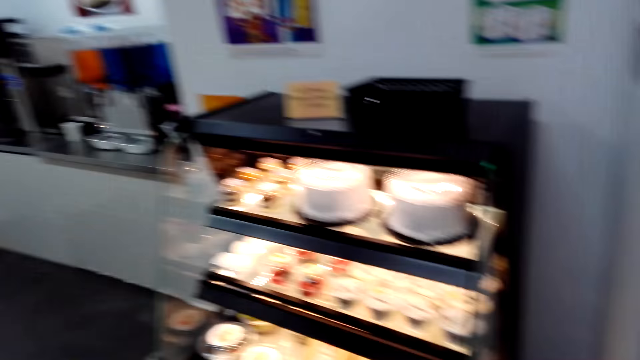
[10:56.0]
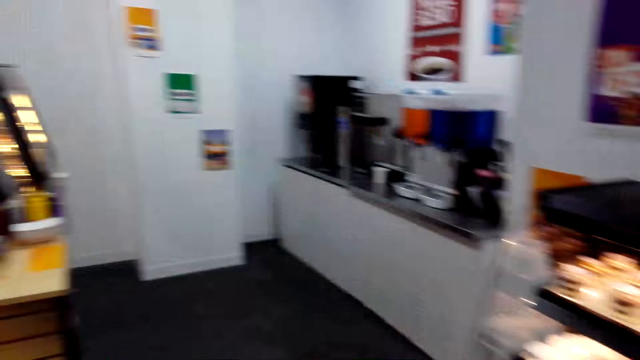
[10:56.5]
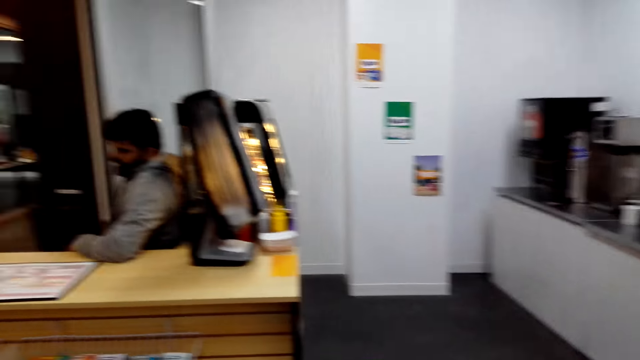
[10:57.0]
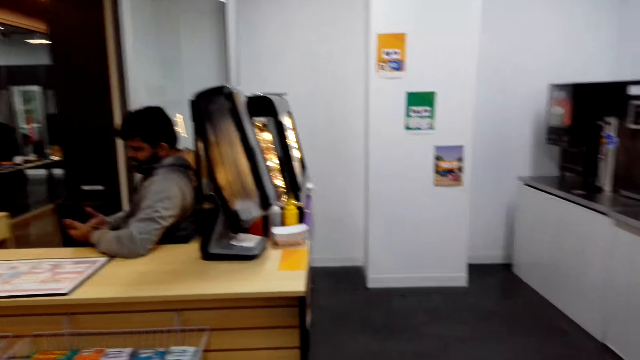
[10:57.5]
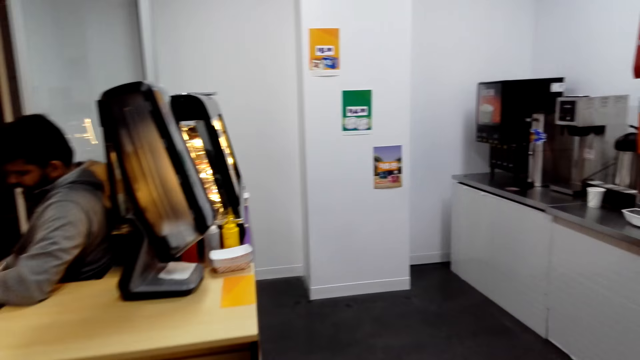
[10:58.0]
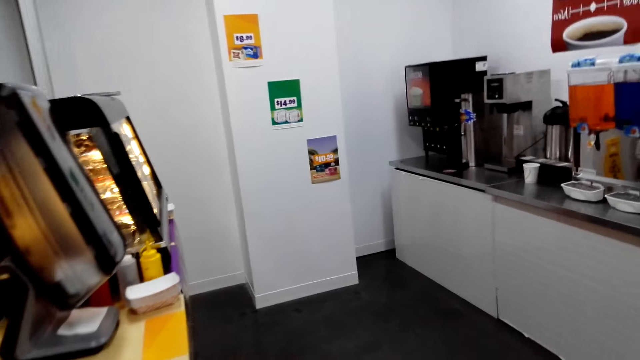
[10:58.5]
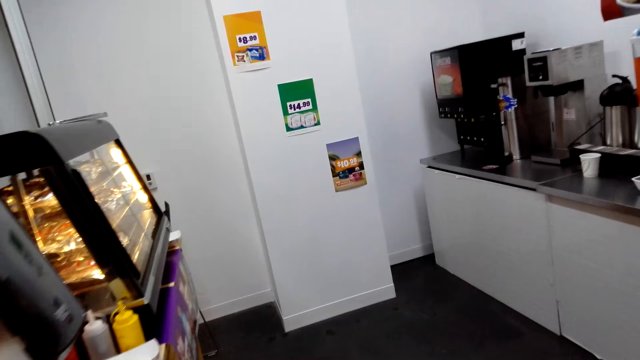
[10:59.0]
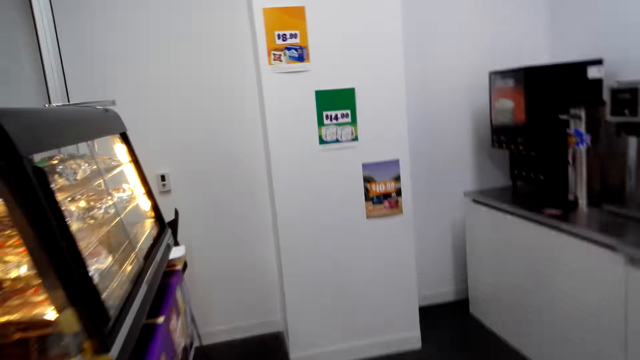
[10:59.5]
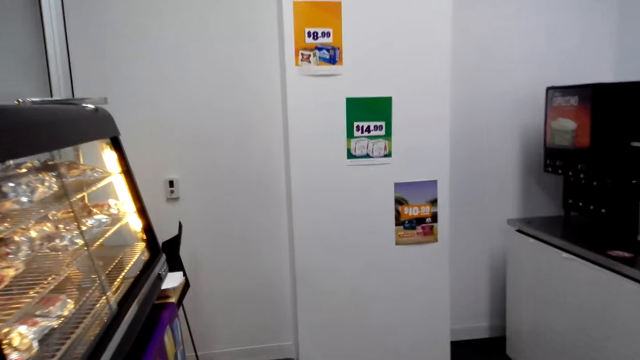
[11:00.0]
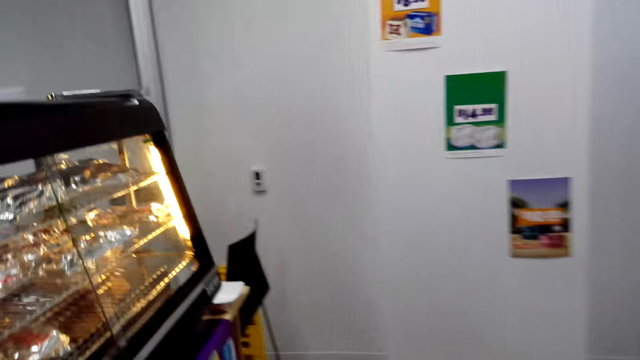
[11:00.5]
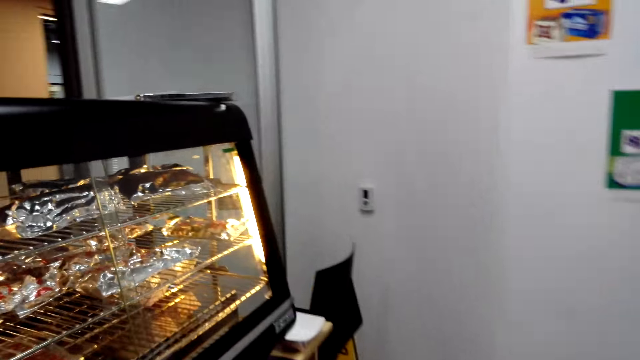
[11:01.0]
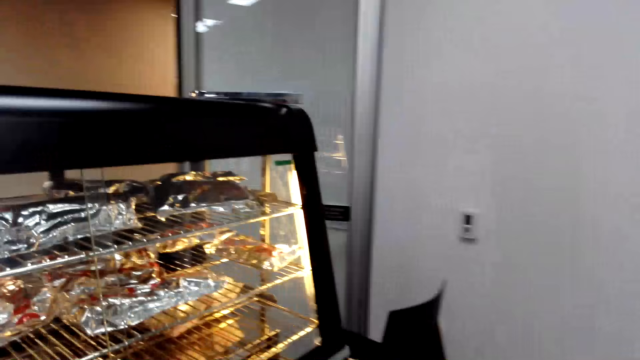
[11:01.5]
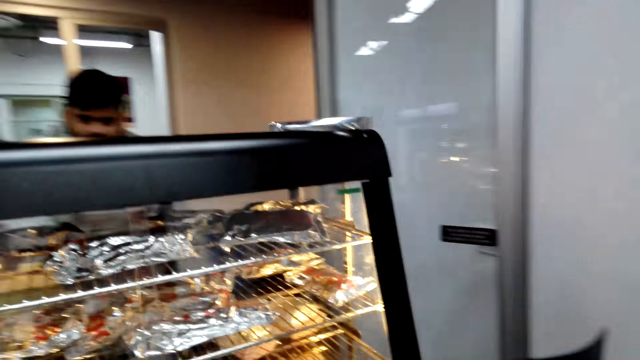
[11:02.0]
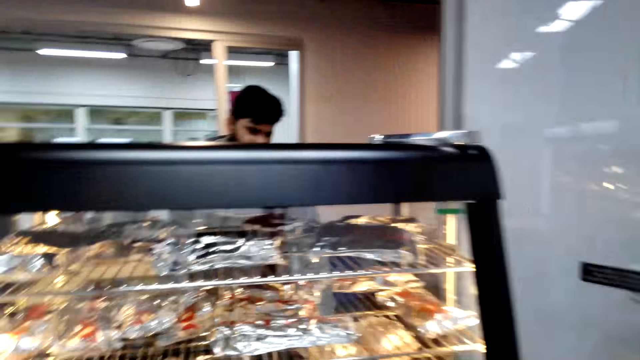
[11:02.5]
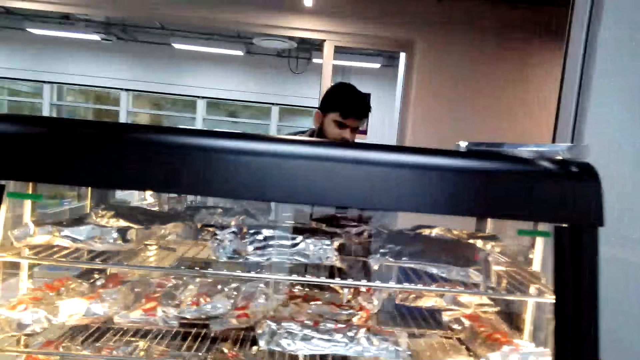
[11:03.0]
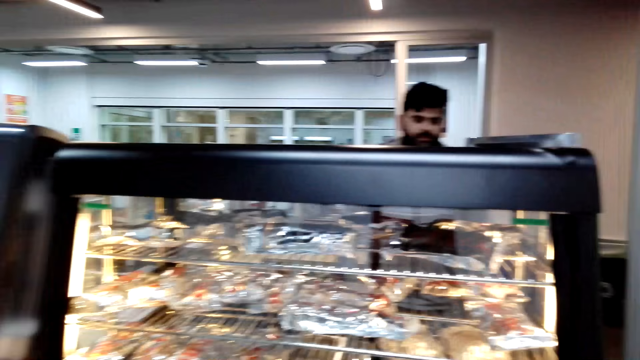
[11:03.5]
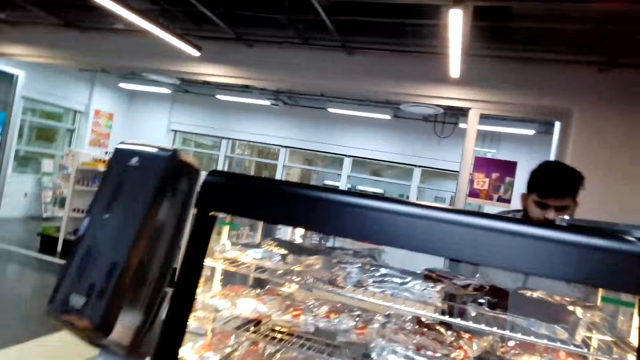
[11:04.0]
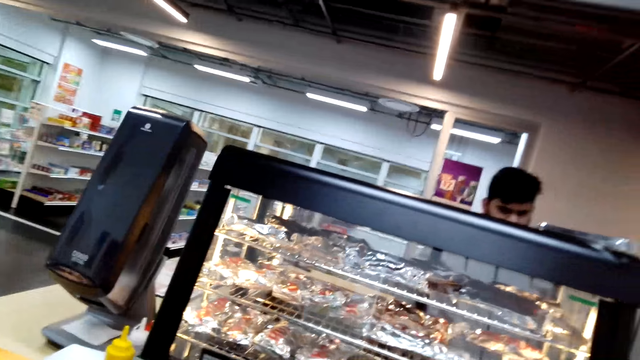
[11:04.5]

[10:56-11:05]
A man talks with the camera wearer. The camera wearer walks beside a woman. They talk with the man.

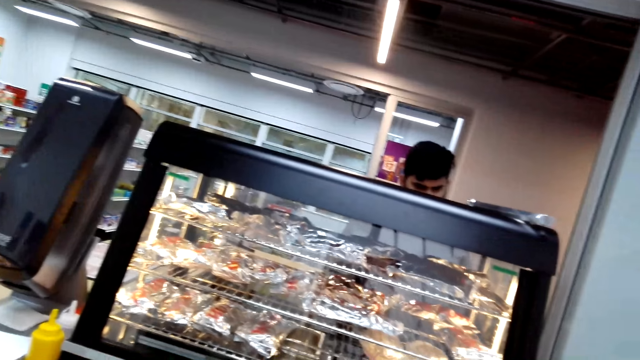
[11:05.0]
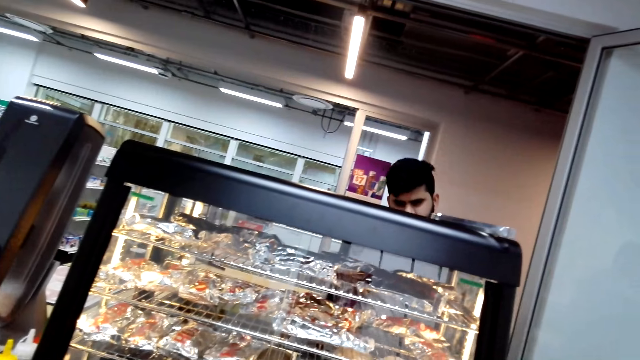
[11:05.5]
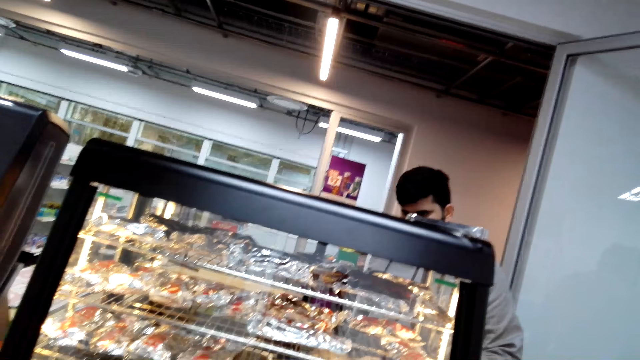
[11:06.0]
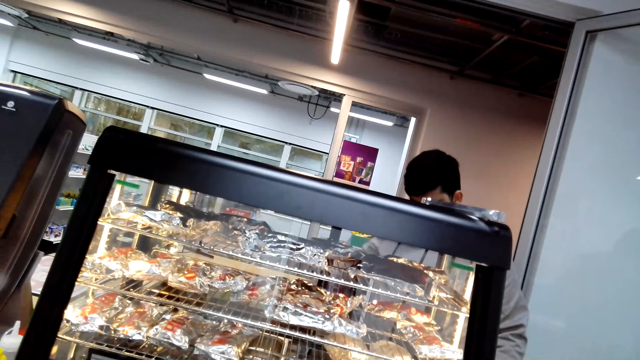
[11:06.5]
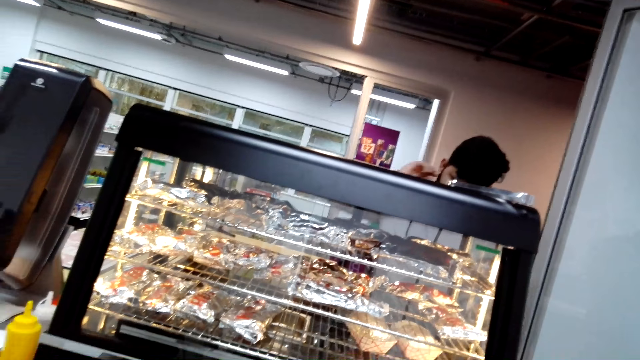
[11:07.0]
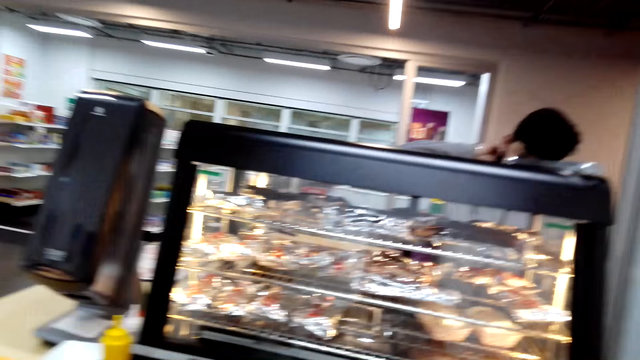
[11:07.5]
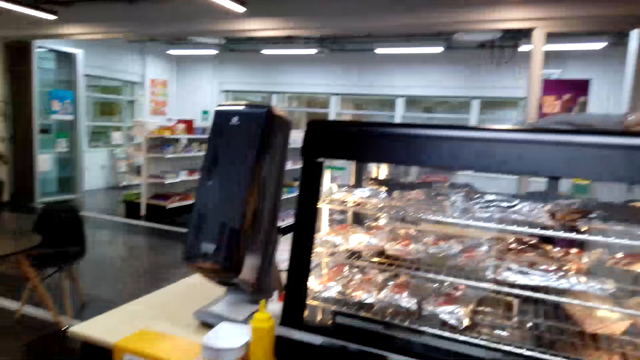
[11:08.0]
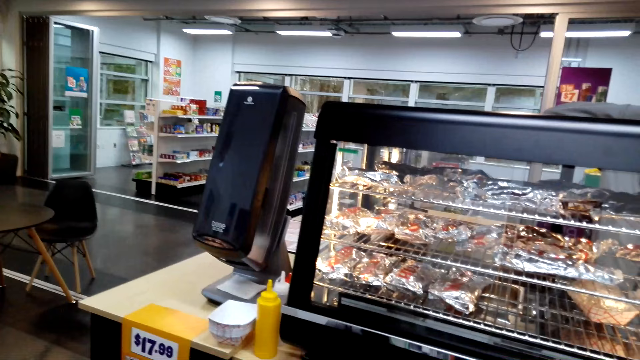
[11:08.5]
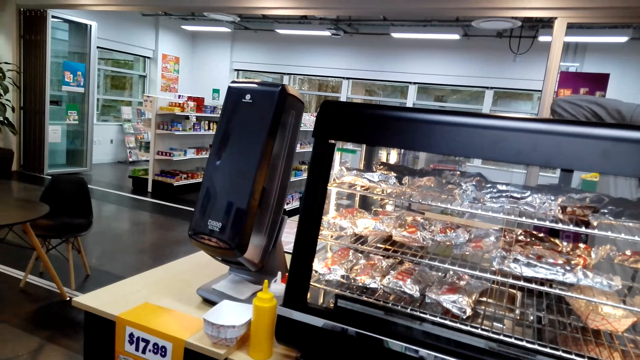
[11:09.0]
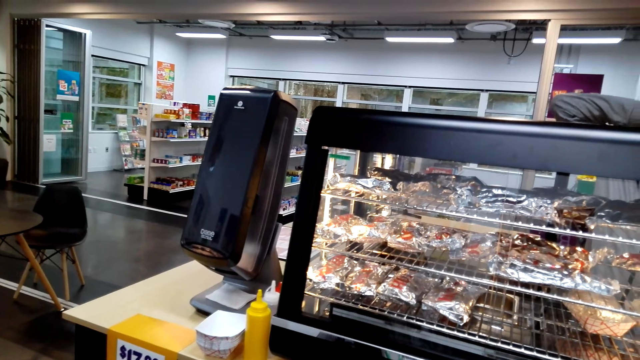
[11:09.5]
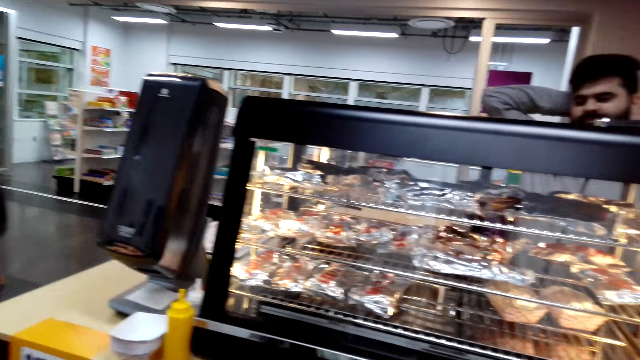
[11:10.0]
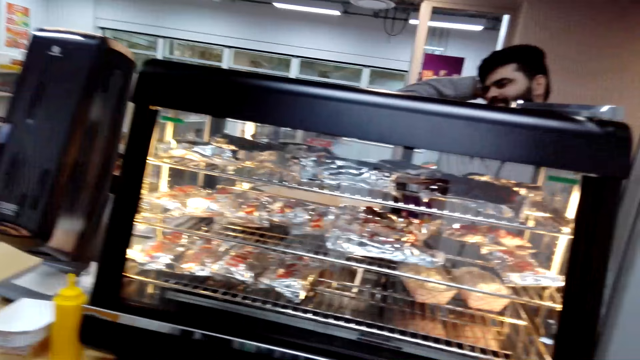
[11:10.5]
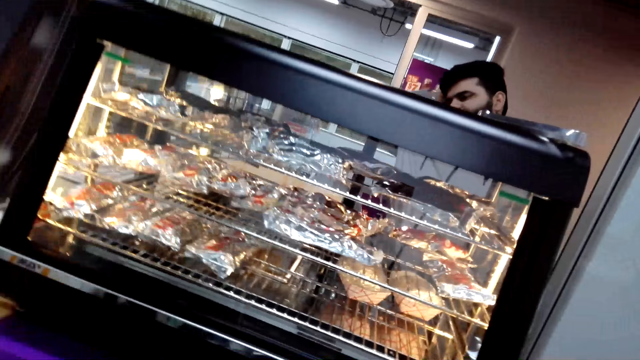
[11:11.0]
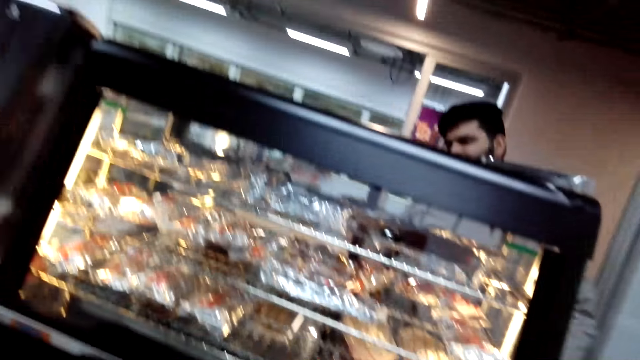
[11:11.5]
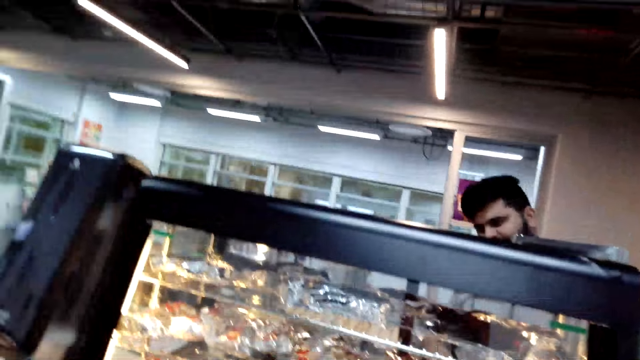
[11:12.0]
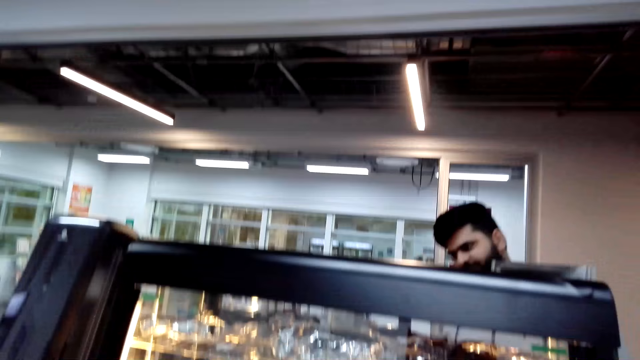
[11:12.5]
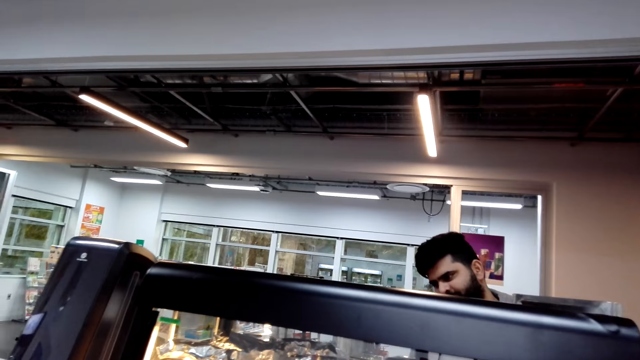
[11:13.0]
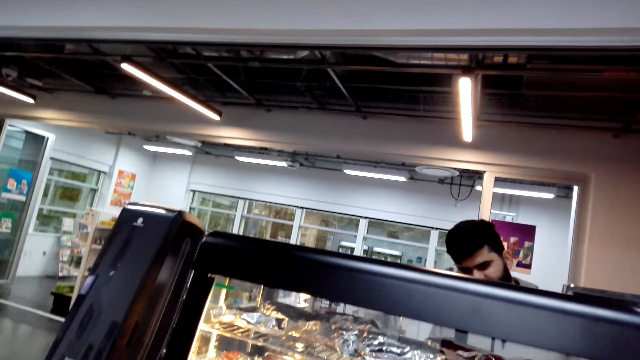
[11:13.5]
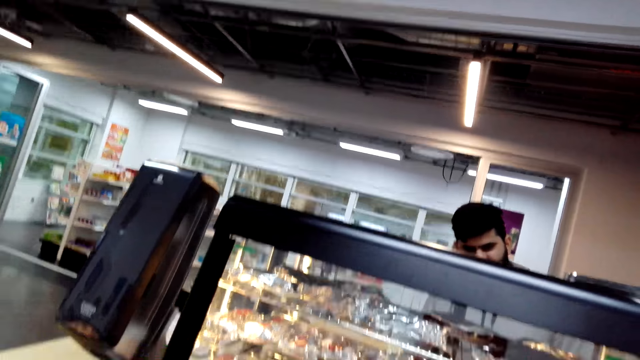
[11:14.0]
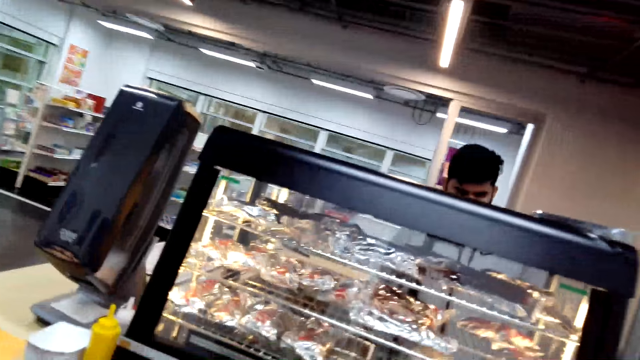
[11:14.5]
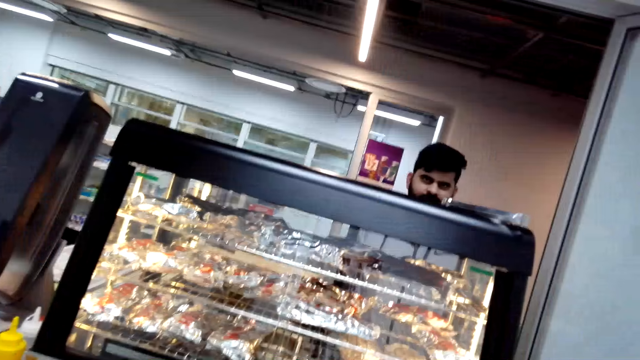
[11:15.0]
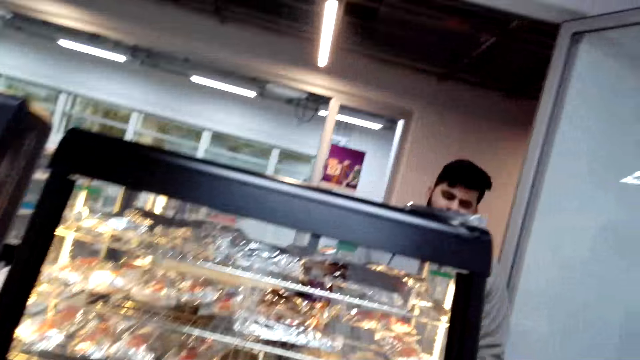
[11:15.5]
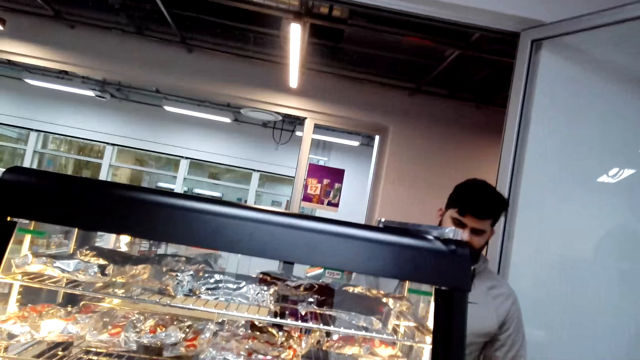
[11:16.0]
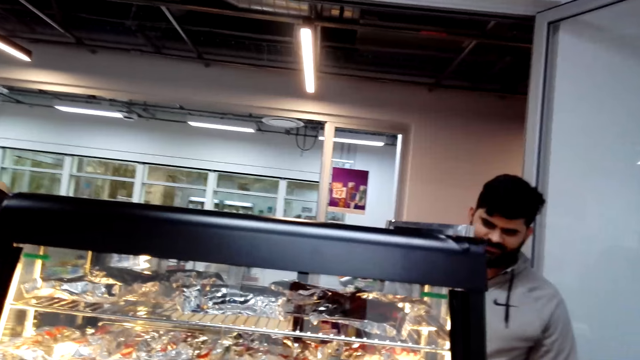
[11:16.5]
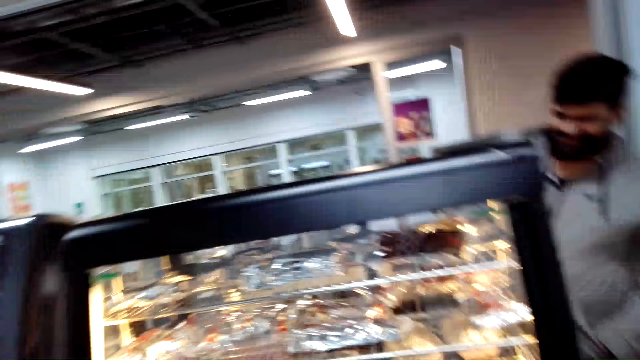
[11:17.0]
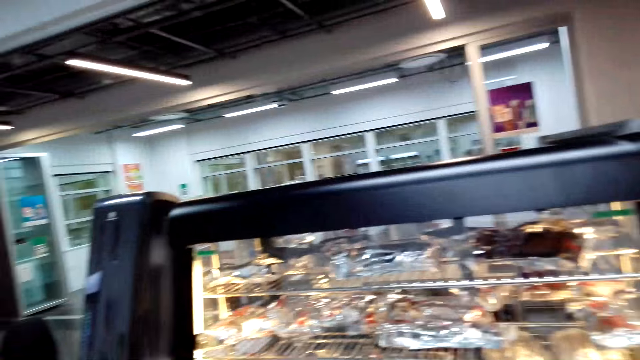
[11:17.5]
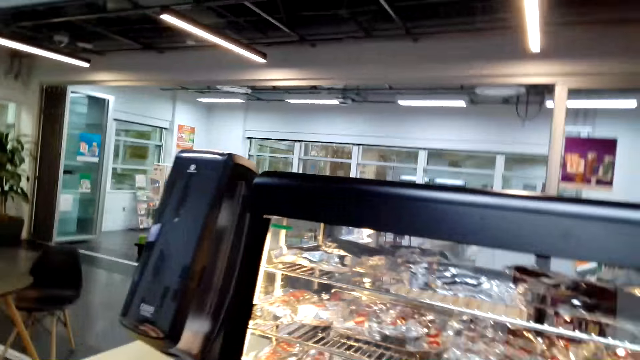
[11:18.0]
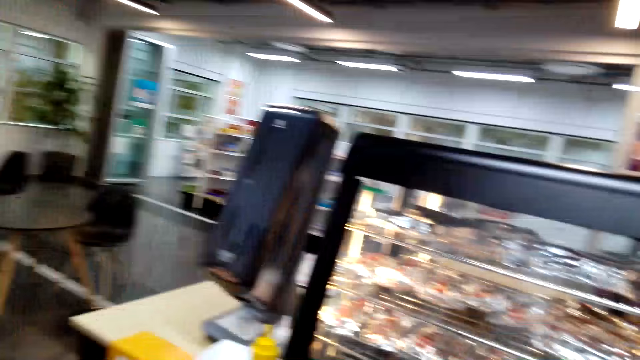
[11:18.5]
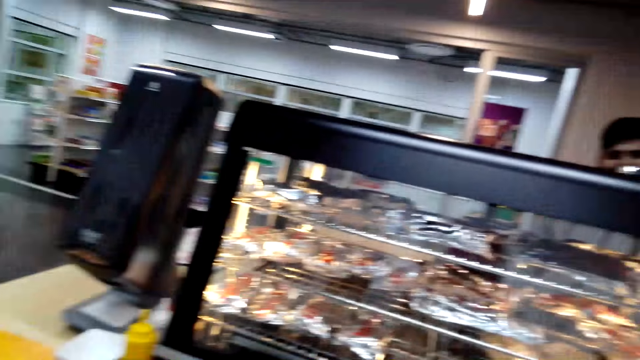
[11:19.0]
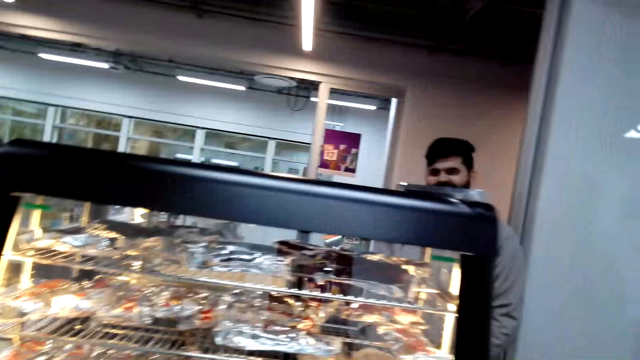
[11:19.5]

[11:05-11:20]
The camera wearer looks at the meat. A woman talks with the camera wearer.
